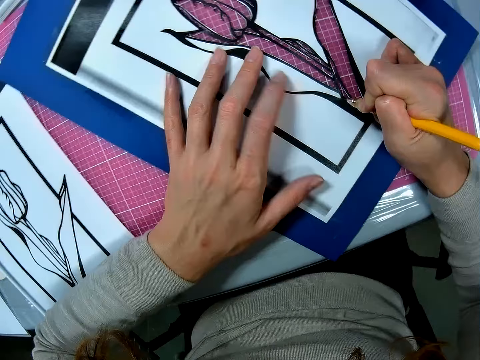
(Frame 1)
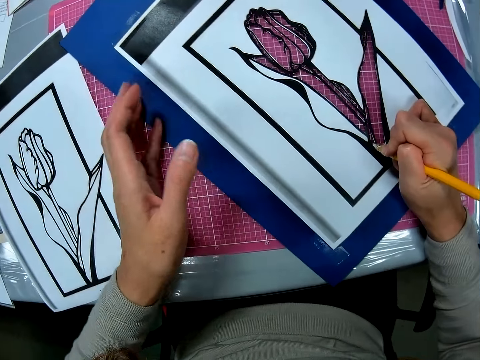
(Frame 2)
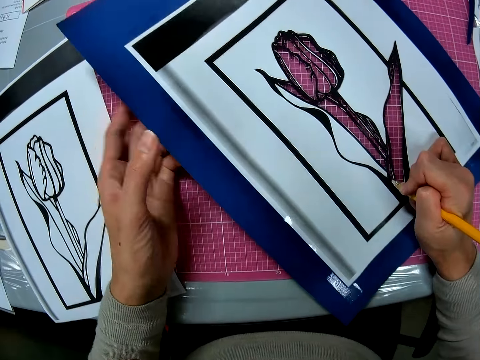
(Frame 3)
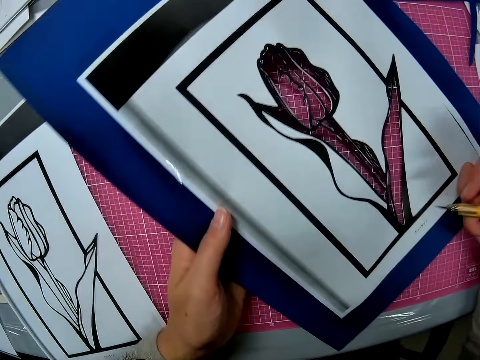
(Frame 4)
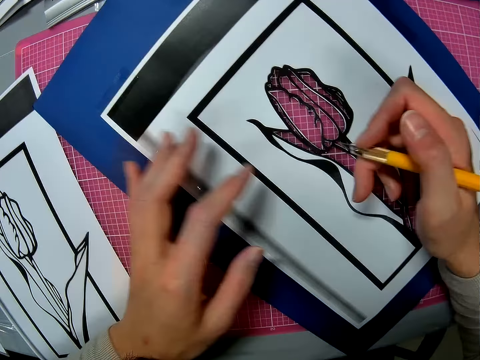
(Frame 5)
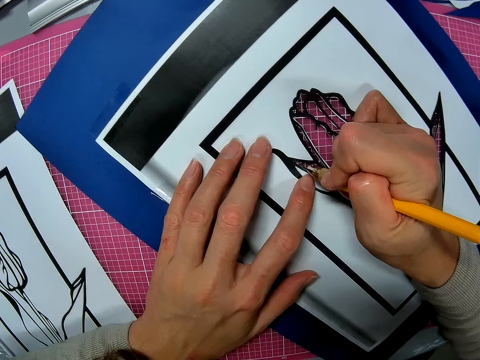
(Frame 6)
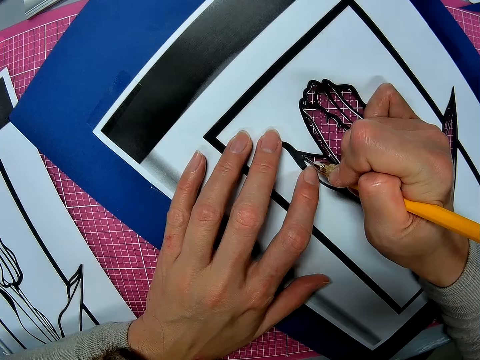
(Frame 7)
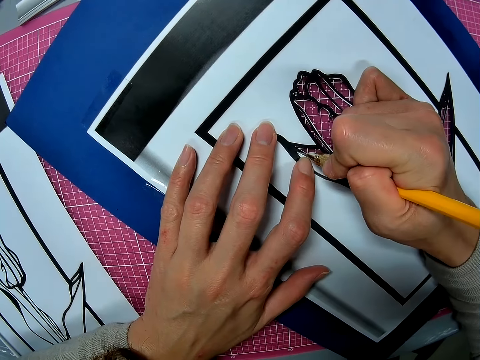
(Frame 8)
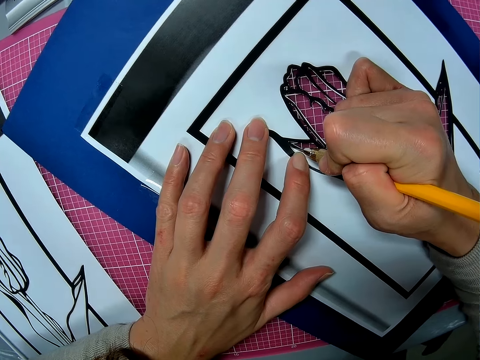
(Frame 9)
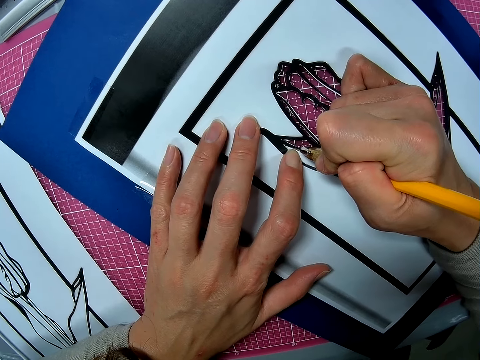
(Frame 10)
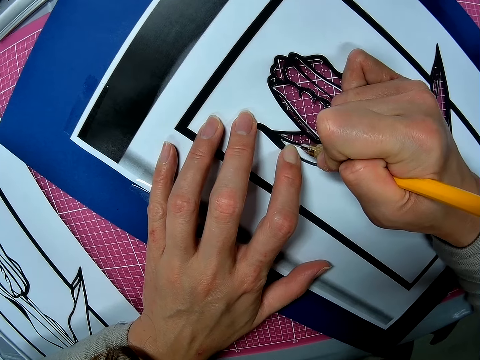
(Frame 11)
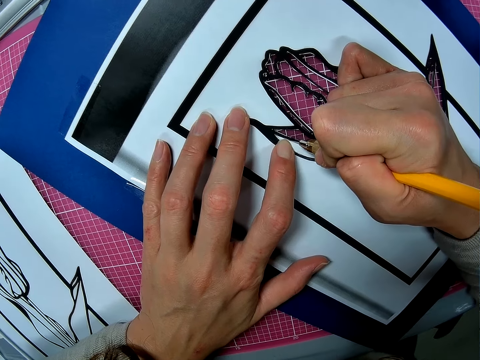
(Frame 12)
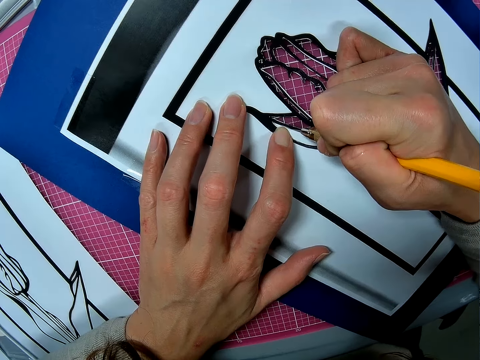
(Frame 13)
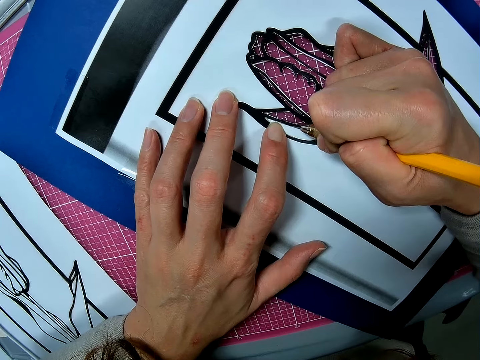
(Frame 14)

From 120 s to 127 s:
The camera wearer touches art paper.

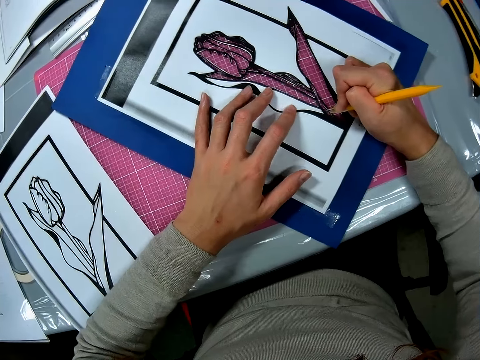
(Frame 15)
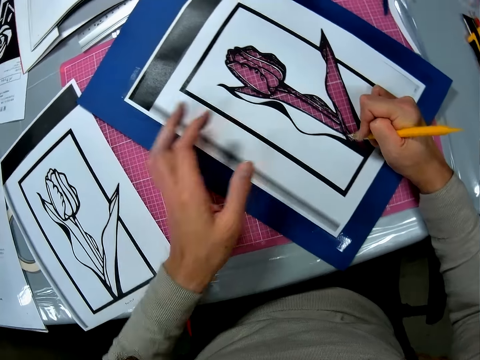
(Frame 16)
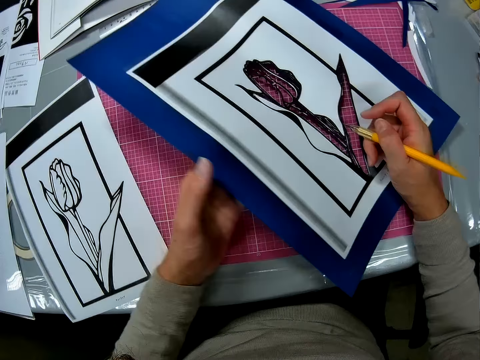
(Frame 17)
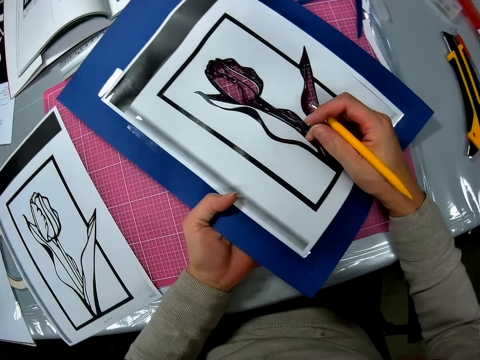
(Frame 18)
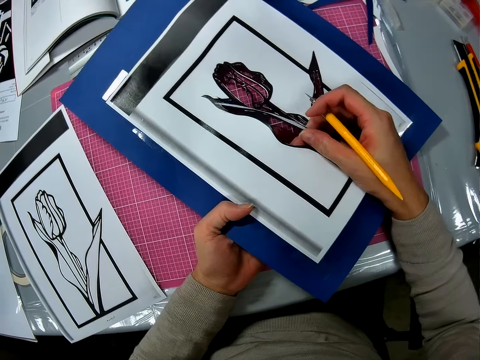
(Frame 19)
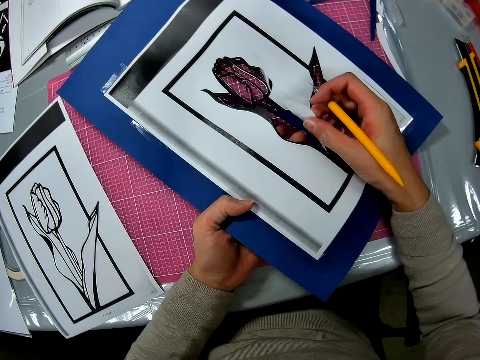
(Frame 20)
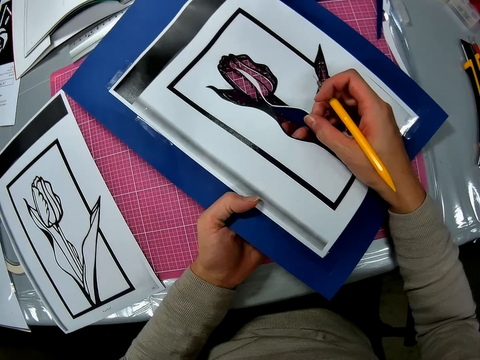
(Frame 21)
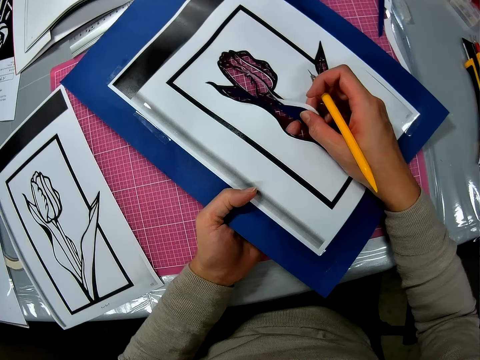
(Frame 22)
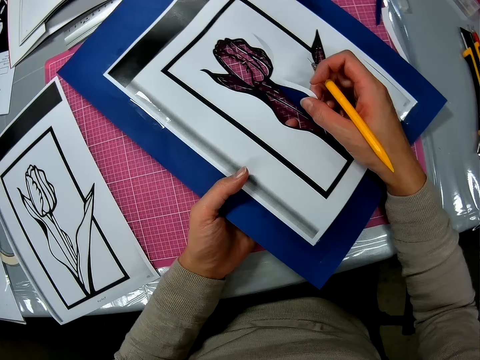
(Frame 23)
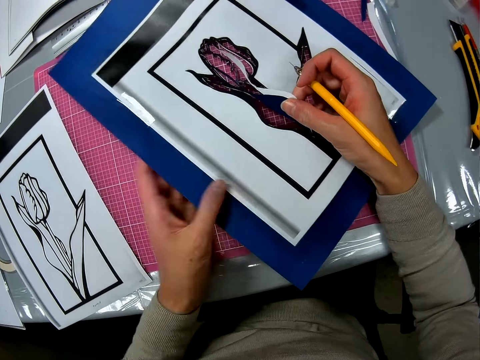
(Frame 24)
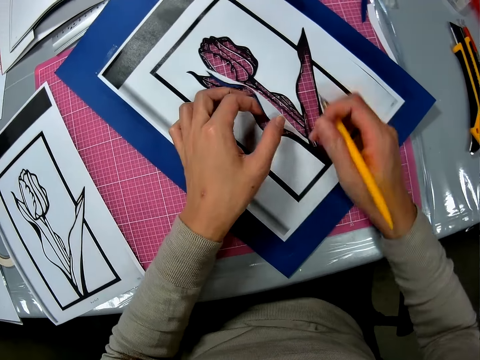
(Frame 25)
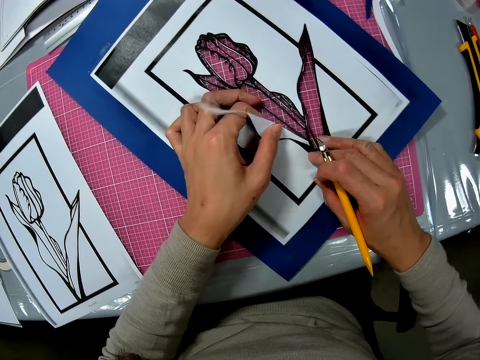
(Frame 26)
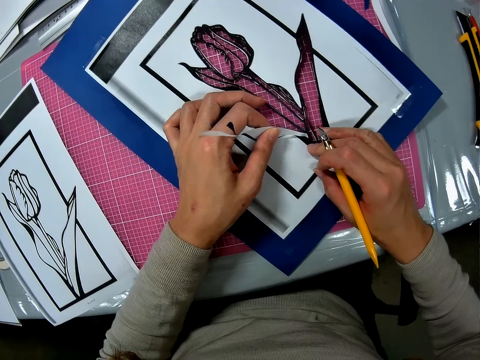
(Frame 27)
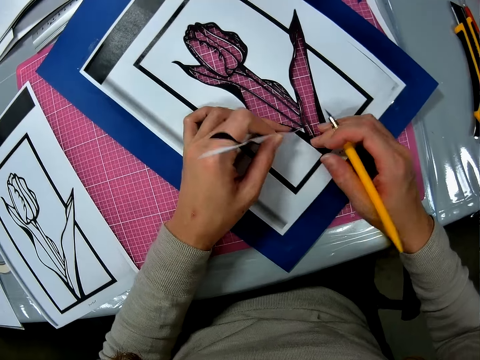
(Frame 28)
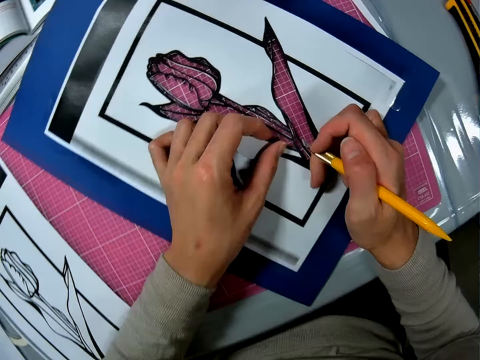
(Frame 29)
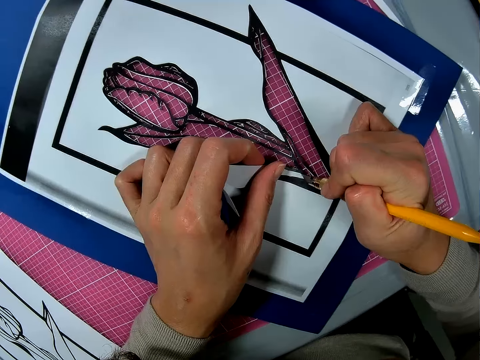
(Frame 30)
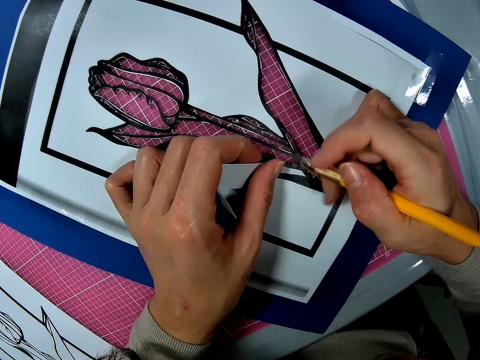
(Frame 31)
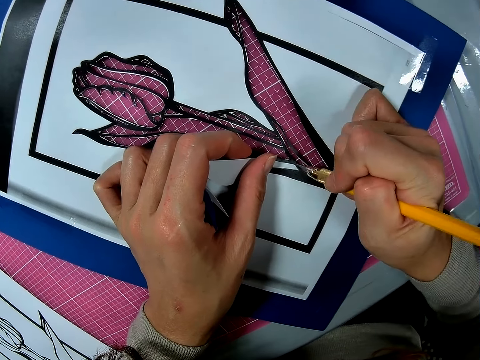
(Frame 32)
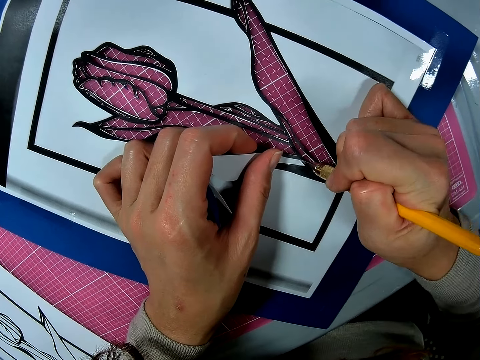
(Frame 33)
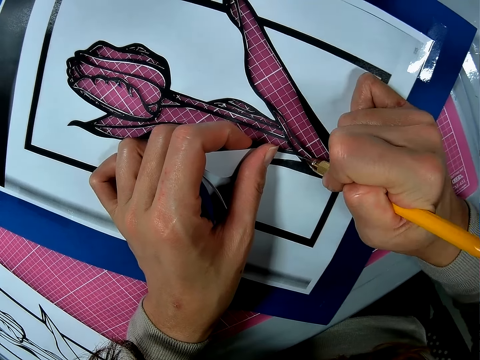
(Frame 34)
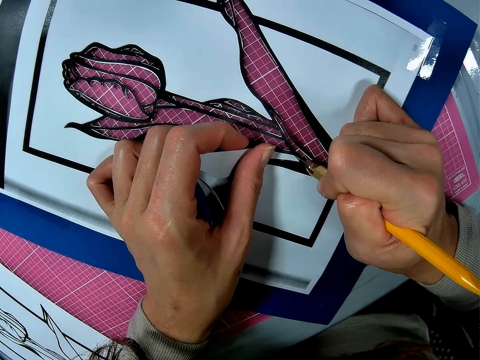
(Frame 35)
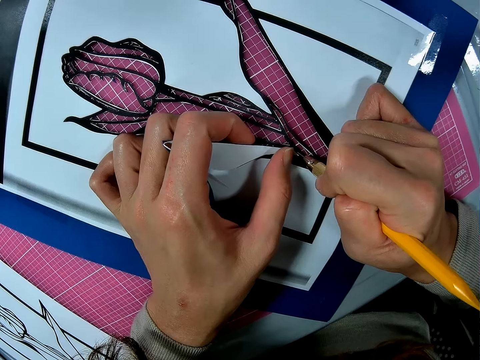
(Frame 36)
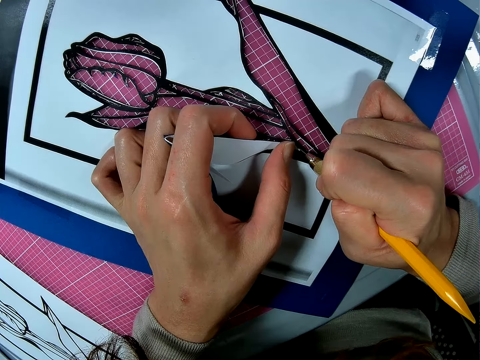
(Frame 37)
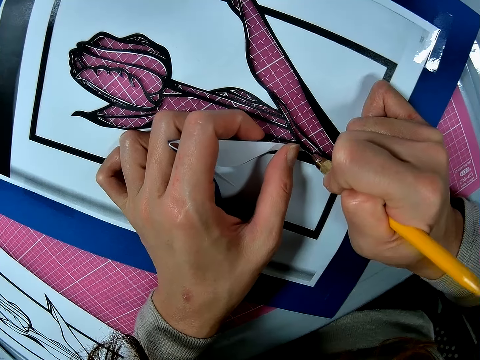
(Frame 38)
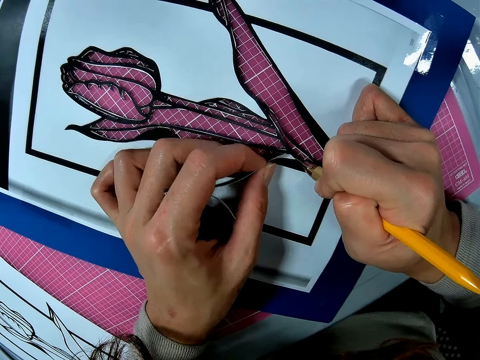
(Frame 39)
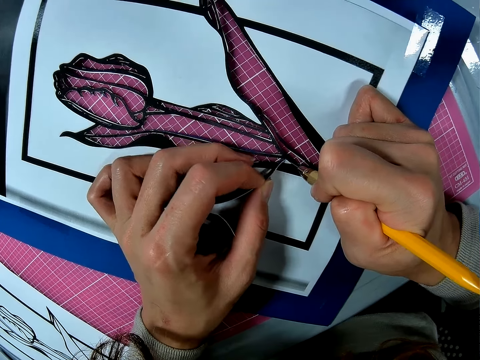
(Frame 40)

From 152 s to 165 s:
The camera wearer holds art paper. She touches the paper. She cuts off the paper with her hand. She removes the paper. She cuts art with a paper cutter knife.

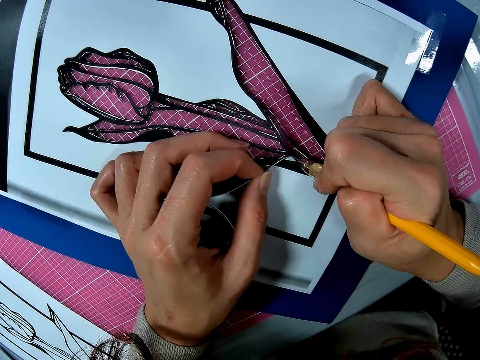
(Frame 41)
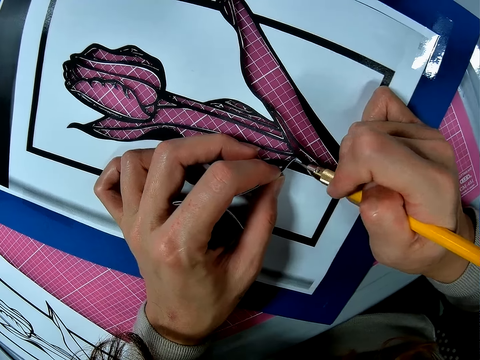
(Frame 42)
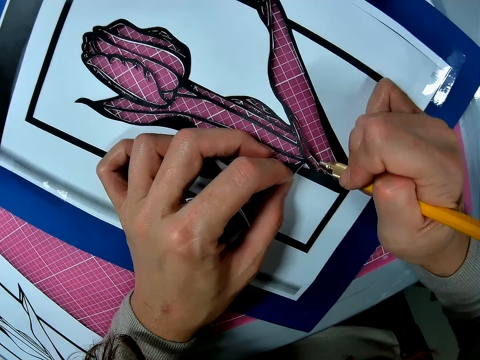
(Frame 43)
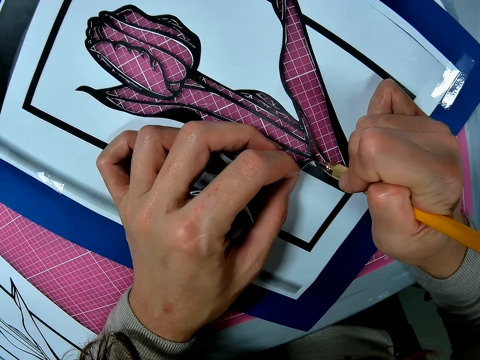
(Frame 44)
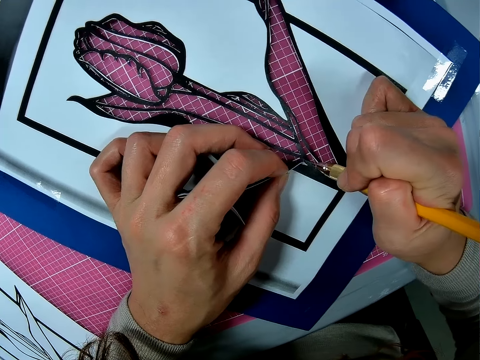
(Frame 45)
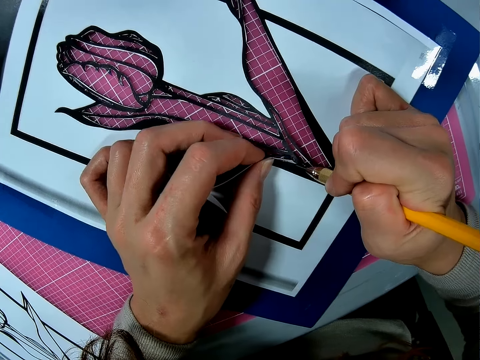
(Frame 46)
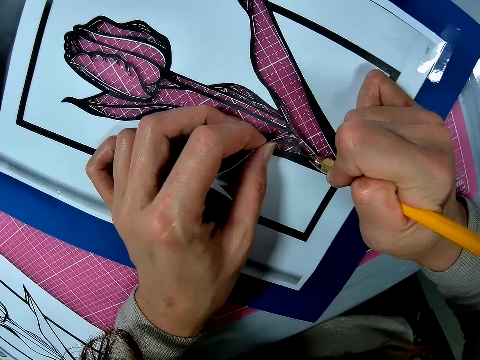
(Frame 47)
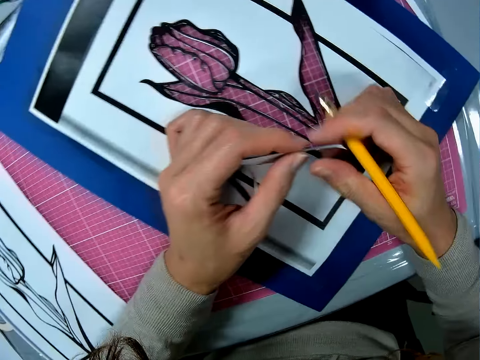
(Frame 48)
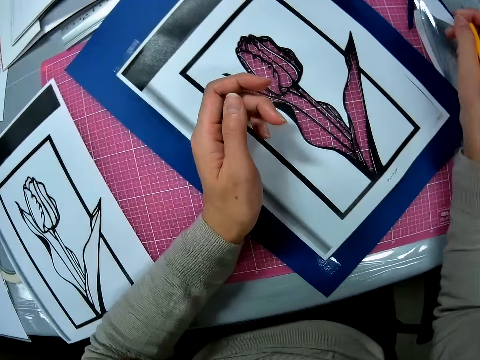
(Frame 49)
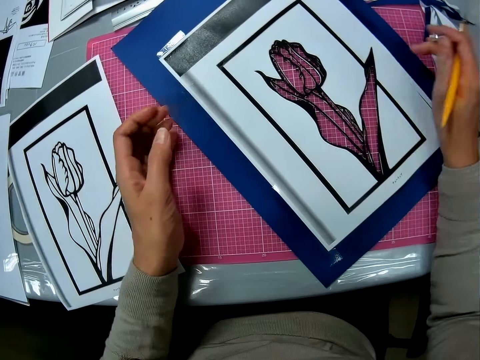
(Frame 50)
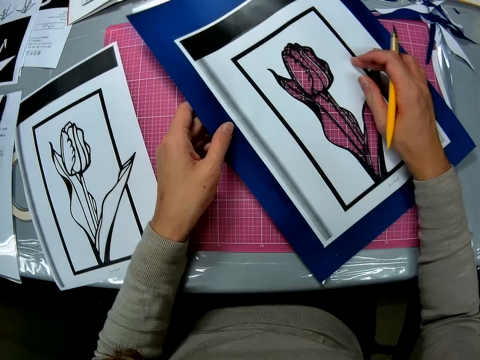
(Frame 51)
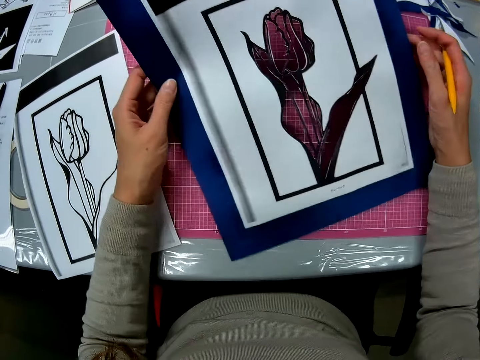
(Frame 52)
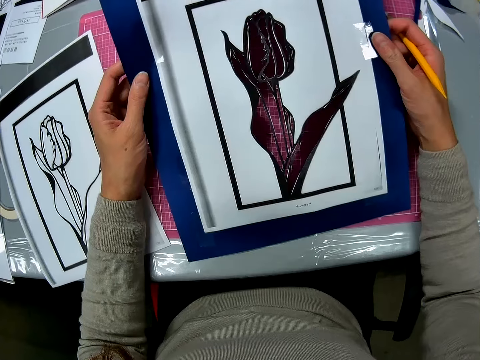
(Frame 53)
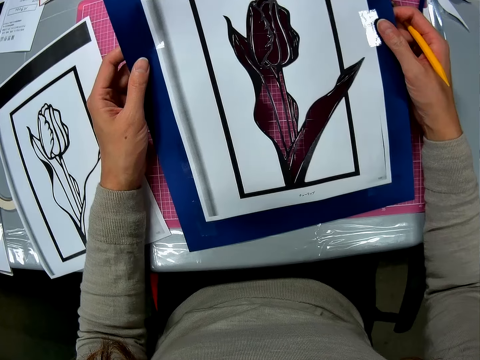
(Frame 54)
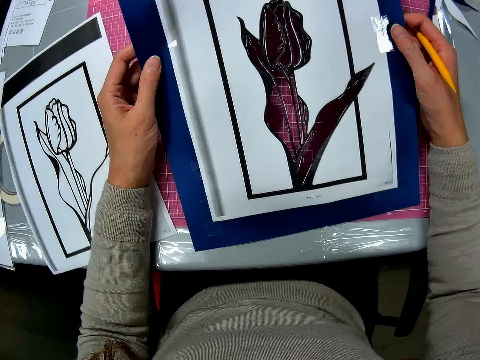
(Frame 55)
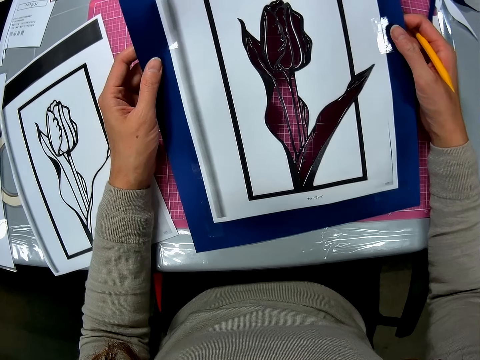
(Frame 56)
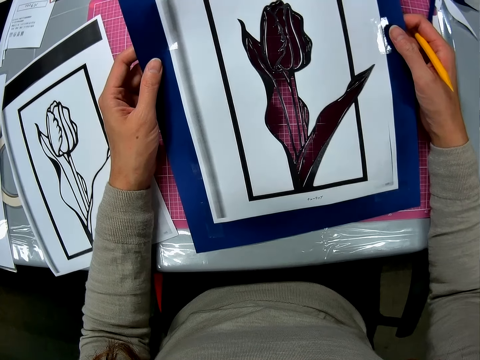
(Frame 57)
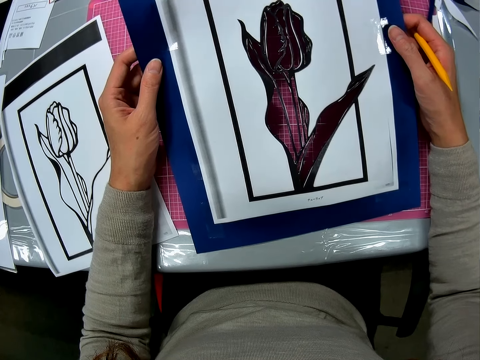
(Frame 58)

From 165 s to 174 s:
The camera wearer drops the paper on the table. They hold the art paper. They lift the paper.
